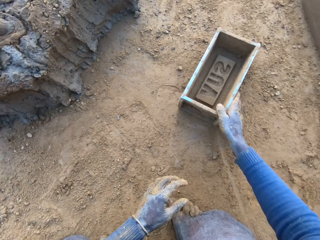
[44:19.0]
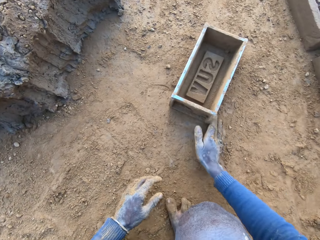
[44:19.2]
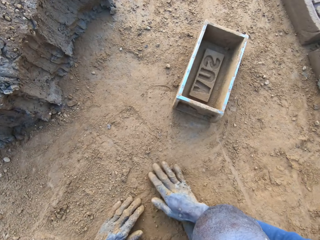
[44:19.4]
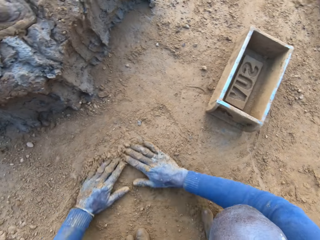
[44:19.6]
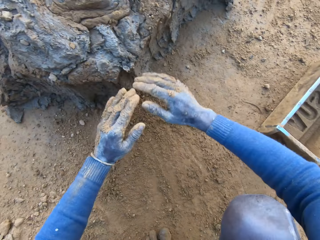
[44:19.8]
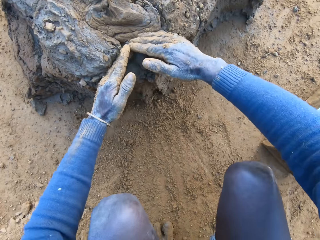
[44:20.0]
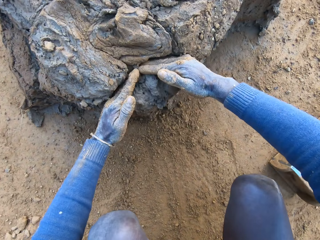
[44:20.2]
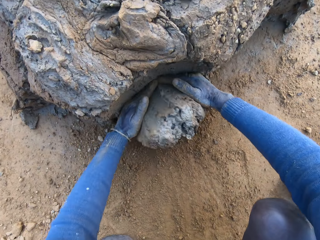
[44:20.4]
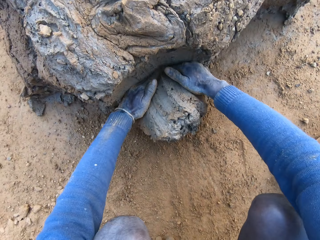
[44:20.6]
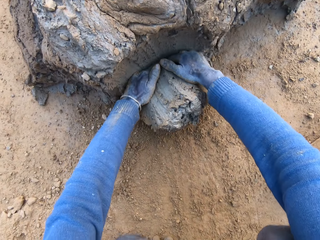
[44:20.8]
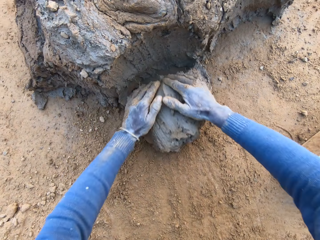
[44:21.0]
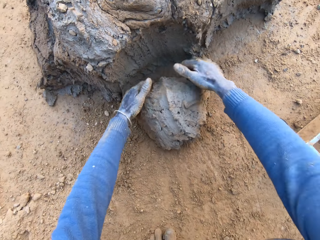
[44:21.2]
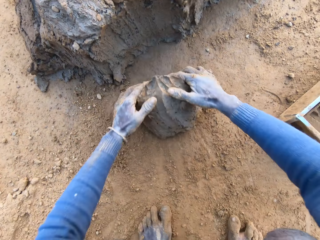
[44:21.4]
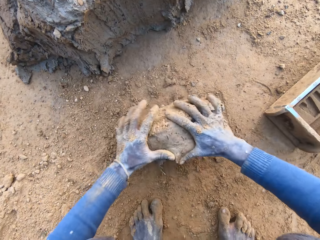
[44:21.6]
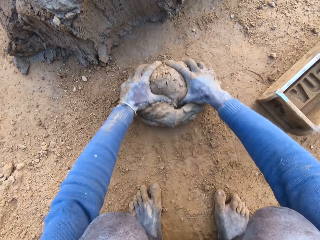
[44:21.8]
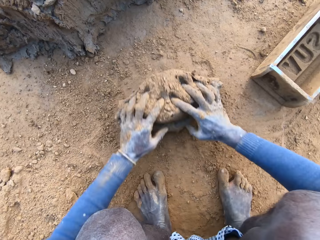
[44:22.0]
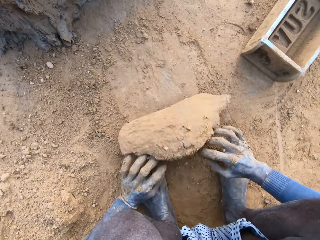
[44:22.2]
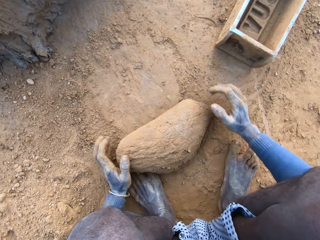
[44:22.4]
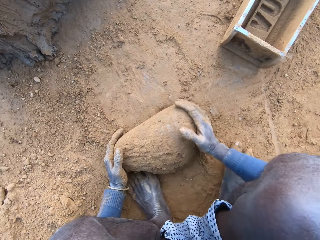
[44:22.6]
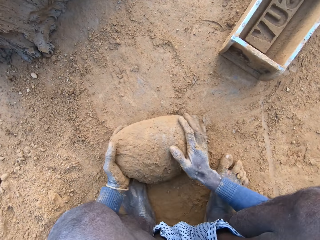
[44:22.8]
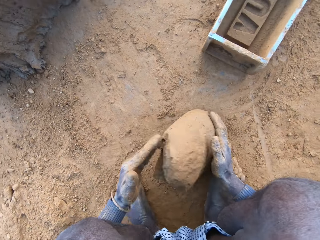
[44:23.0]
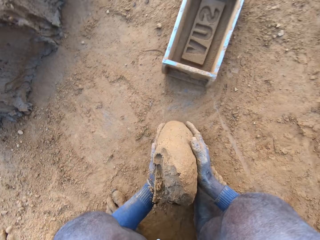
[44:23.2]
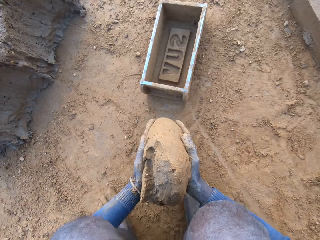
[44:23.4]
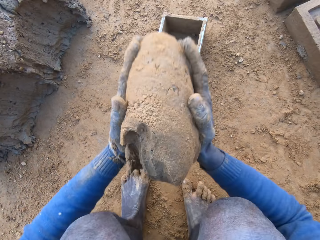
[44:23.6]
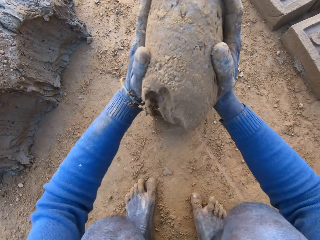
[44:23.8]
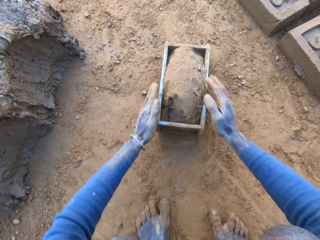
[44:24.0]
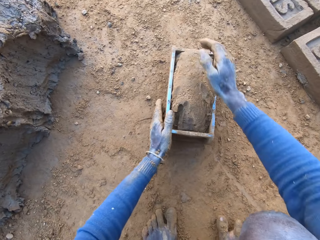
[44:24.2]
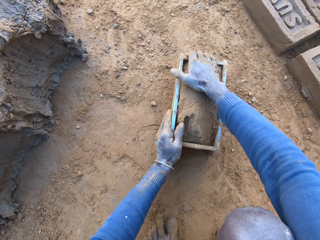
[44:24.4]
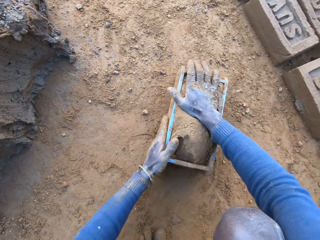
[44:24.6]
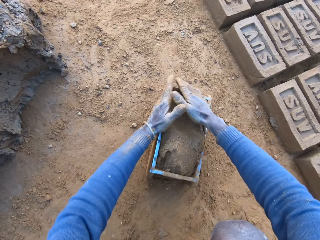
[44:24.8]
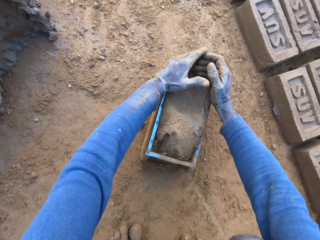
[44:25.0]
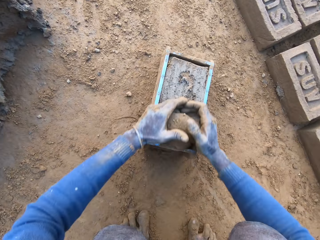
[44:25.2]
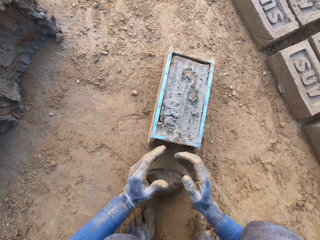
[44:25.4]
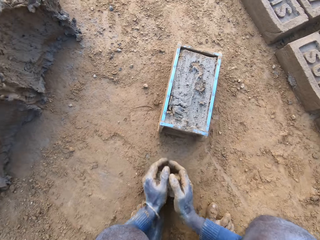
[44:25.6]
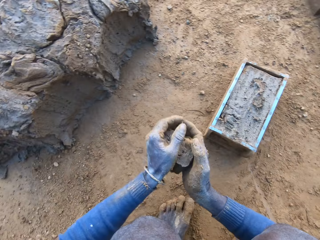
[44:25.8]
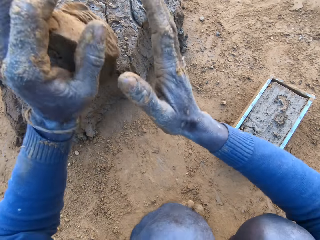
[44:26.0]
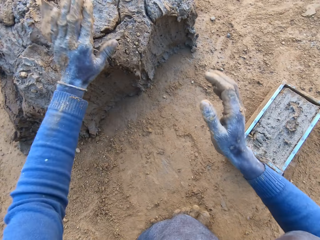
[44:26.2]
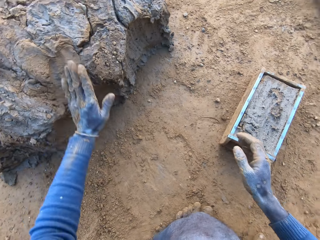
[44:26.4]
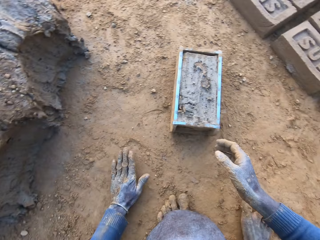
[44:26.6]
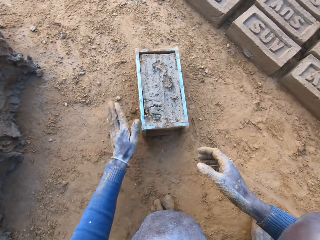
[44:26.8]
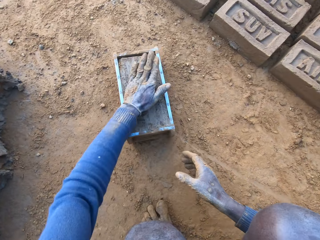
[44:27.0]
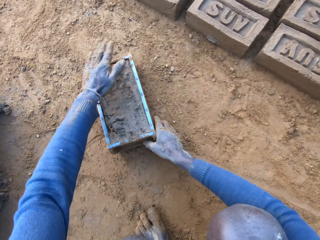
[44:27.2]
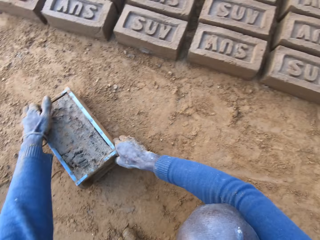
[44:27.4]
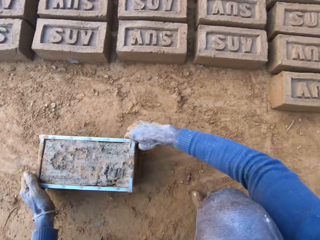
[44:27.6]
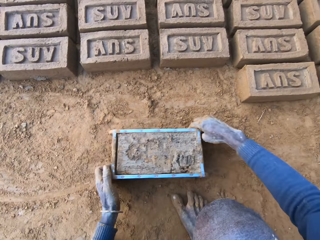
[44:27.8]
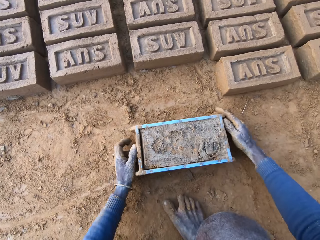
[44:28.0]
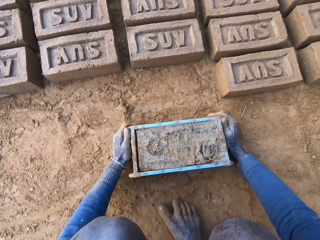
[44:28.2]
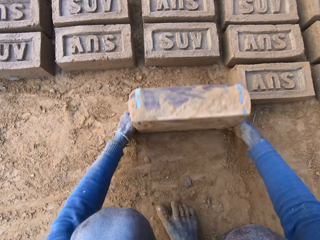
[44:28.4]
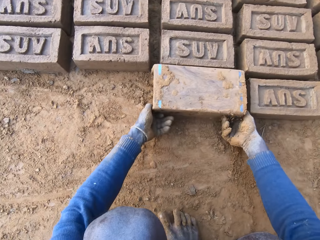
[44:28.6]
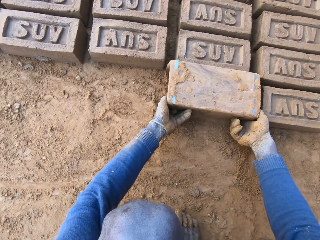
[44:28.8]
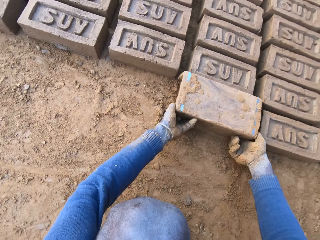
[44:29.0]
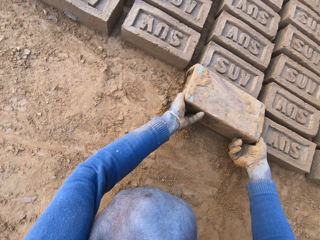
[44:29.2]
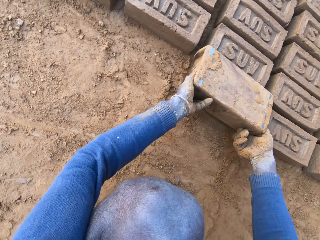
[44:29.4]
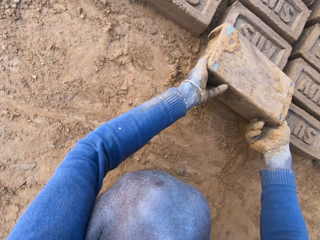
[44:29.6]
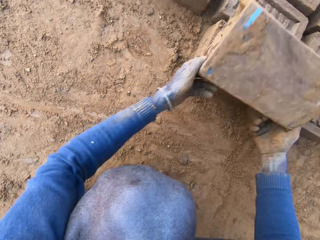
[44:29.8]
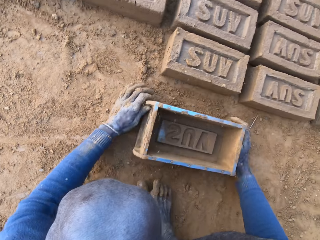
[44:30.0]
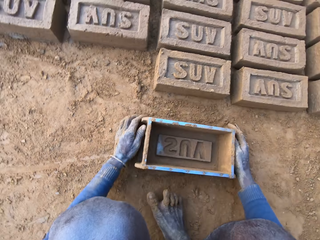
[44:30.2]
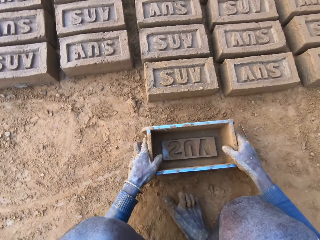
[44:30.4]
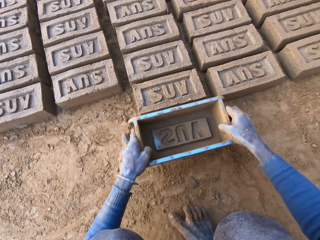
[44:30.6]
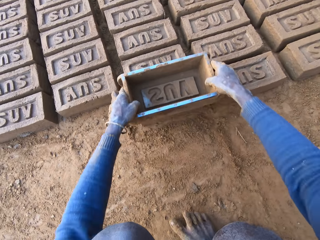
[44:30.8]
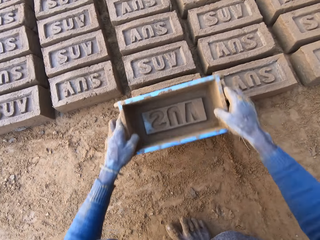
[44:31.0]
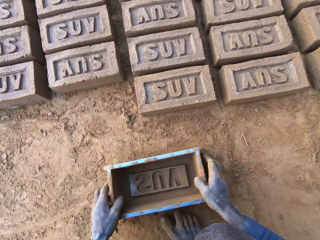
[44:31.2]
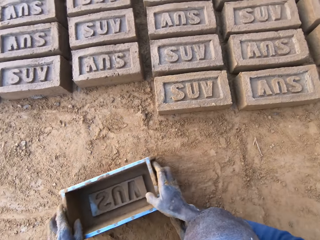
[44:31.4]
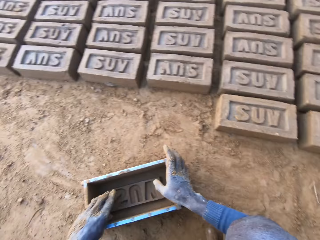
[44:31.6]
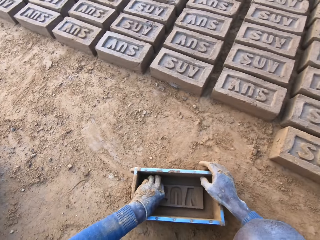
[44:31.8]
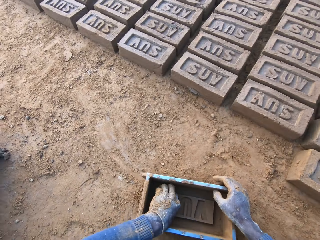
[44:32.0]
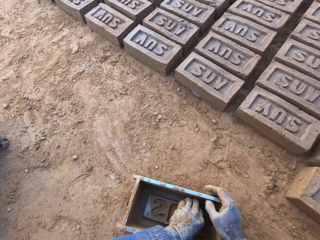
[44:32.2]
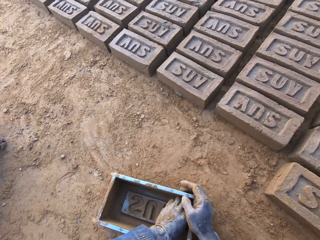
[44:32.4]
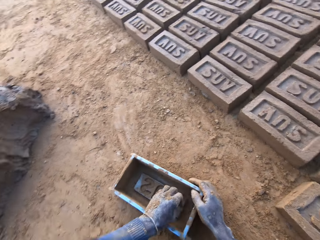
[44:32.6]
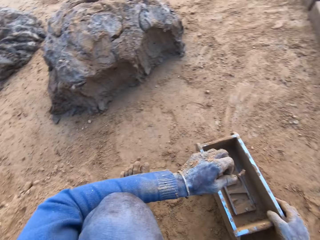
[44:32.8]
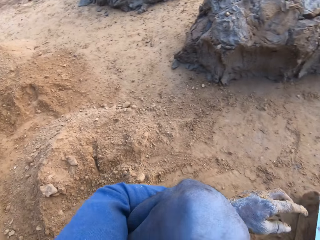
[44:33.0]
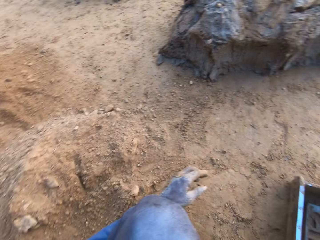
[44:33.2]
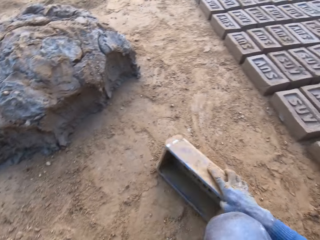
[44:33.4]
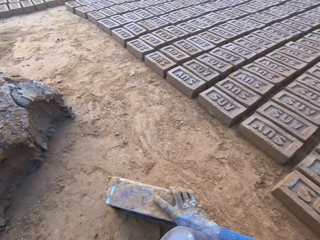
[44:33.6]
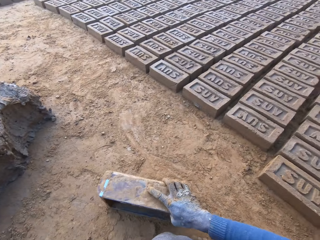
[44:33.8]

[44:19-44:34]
The camera wearer hits the container or iron brick mold on the ground. He drops the iron brick mold on the ground. He drags his hands on the ground and moves his hands towards the clay or concrete. He cuts a portion of the concrete from a heap of concrete with his hands. He rolls the clay on the sand. He mixes the concrete with his hands. He lifts up the clay. He drops the concrete in the iron brick mold on the ground. He holds the container with both his hands and adjusts the container. He cuts the excess clay with his hands. He removes the excess concrete from the iron brick mold. He picks up the clay. He drops the excess concrete on the heap of concrete on the ground. He places his hand on the sand and places his hand on the clay. He shifts the iron brick mold on the ground with his hands towards him. He turns the iron brick mold on the ground. He lifts up the container. He hits the container on the ground. He drops the iron brick mold on the ground. He picks up the container. He presses on the brick with the container. He hits the brick with the iron brick mold in his hands. He hits the container on the ground. He holds the brick mould, puts the brick mould on the ground and puts the hand in the brick mould.

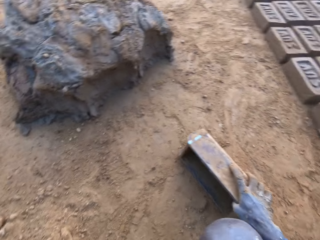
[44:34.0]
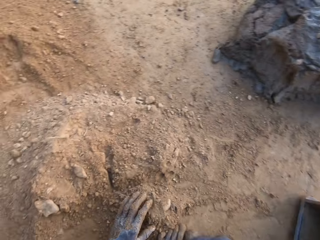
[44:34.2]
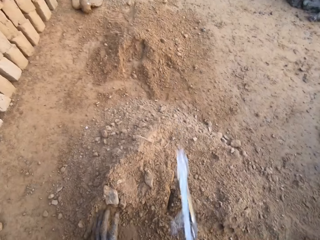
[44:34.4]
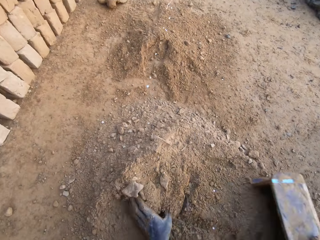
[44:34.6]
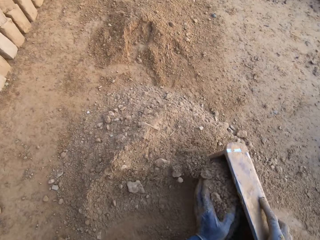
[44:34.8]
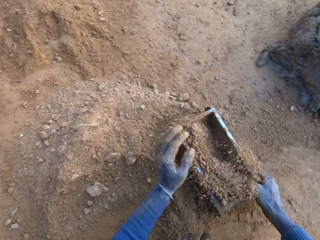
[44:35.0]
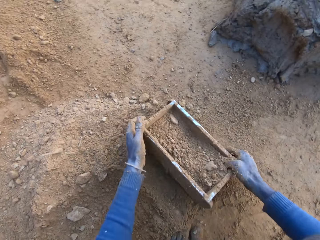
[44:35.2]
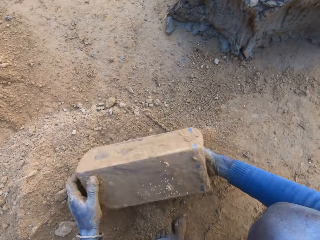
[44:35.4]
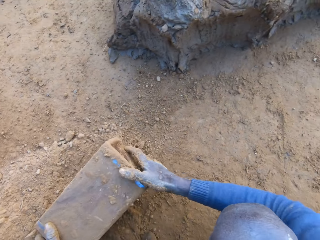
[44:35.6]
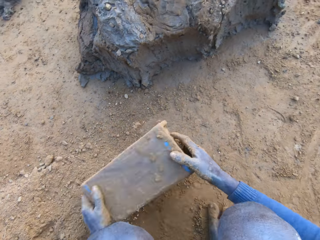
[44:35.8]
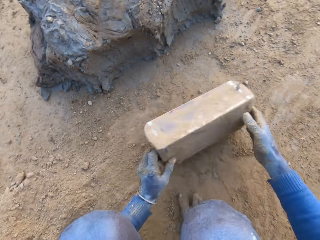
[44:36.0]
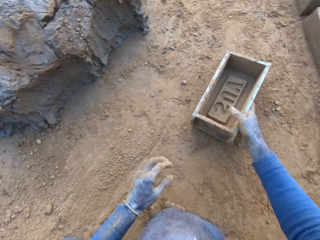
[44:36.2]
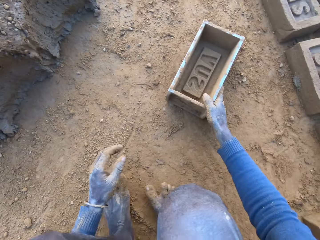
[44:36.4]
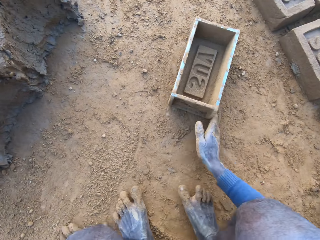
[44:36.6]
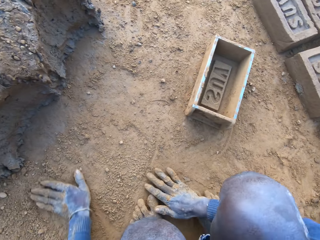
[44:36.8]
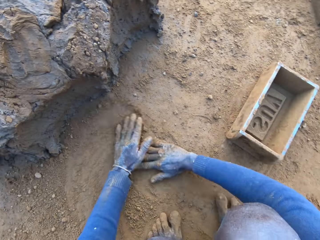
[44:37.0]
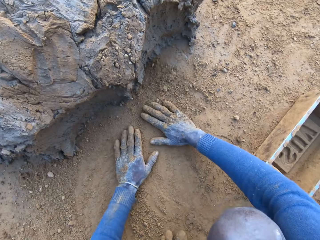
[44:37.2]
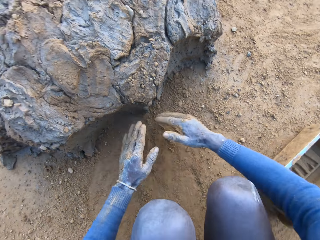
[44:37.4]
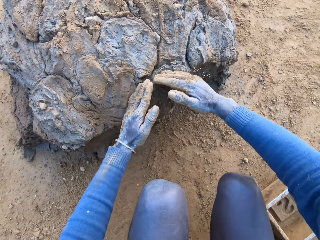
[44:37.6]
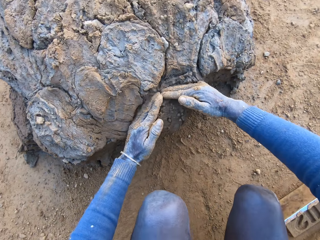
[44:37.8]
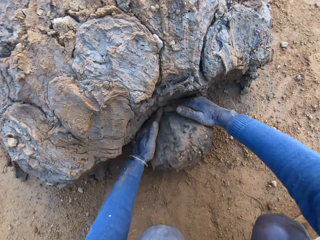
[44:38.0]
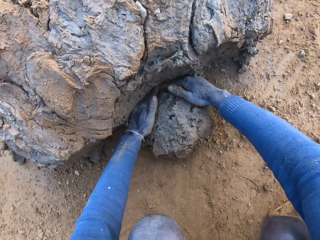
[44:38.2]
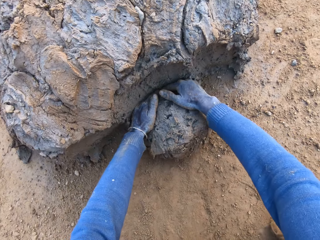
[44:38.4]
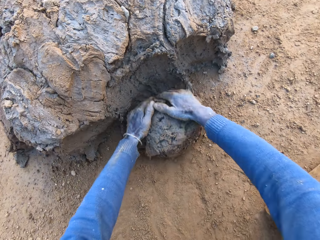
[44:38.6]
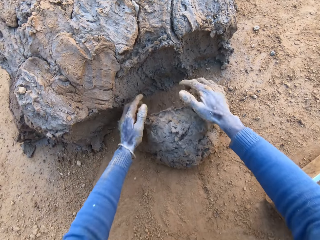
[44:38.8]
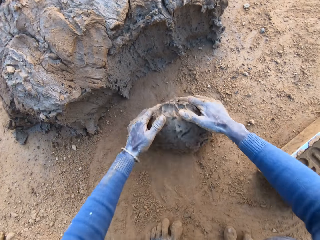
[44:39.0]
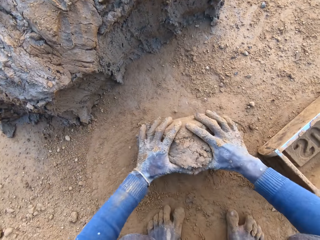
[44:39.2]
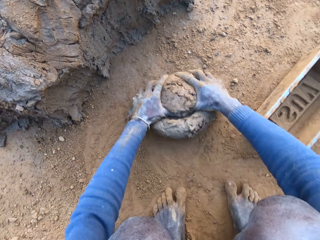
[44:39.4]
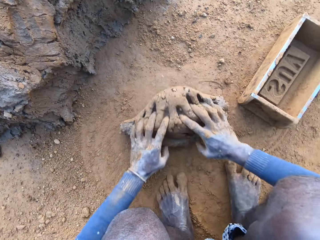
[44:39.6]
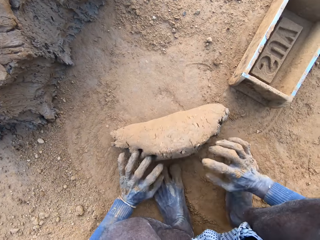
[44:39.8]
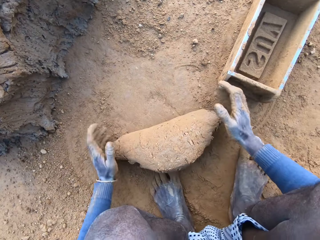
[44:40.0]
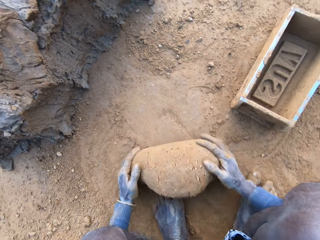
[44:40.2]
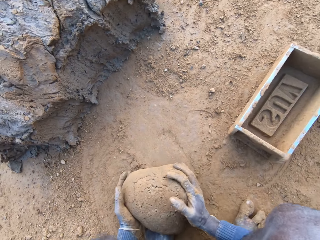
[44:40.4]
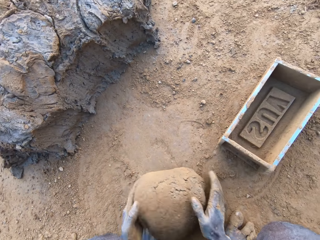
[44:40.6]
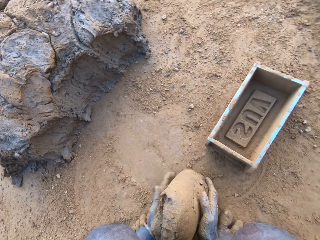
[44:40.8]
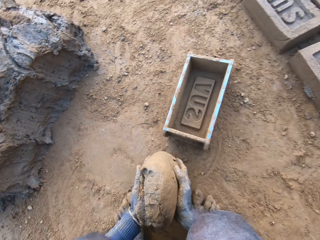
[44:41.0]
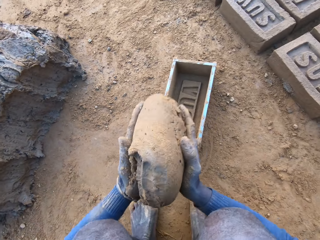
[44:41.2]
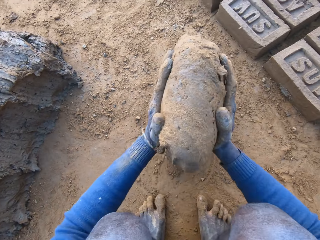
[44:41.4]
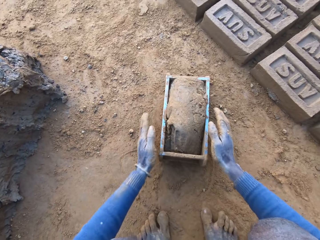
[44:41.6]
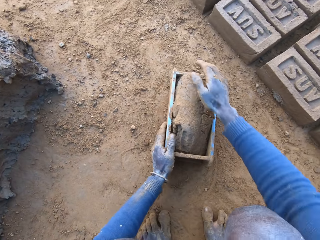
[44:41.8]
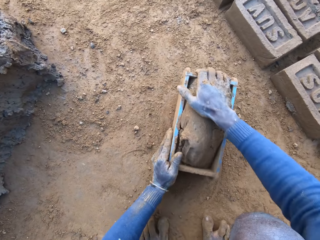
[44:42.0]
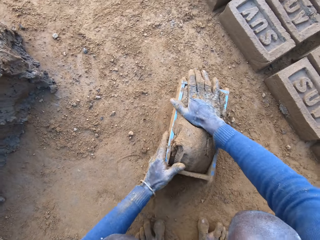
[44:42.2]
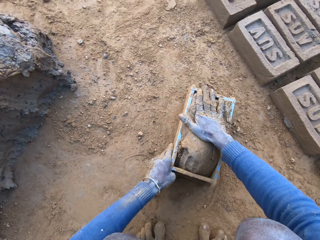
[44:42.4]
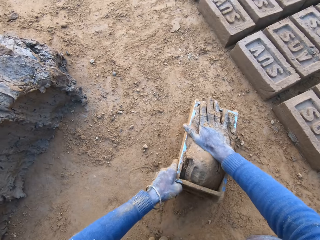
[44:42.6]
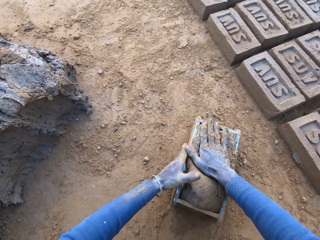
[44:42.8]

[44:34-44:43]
The camera wearer holds the brick mould or brick molder. He spits out some saliva. He packs some sand with the brick molder. He puts the soil in the brick mould. He pours out the sand in the brick molder on the ground. He hits the brick molder on the ground. He throws the brick molder on one side with his hands. He puts the brick mould on the ground. He rubs his hands on the ground. He scoops some mortar or clay with his hands. He rolls the clay on the ground. He adjusts the mortar on the ground. He packs the mortar on the ground with his hands. He holds the clay. He drops the mortar inside the brick molder and adjusts the mortar inside the brick molder.
